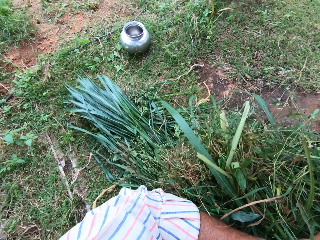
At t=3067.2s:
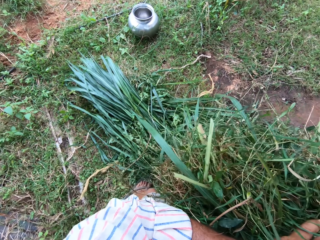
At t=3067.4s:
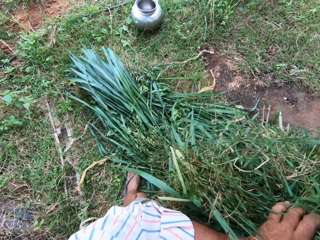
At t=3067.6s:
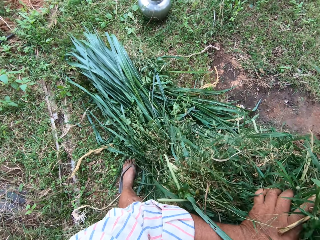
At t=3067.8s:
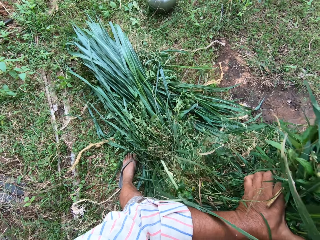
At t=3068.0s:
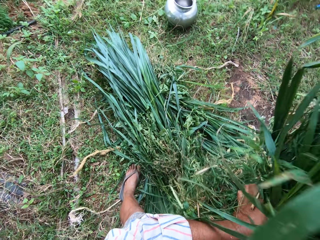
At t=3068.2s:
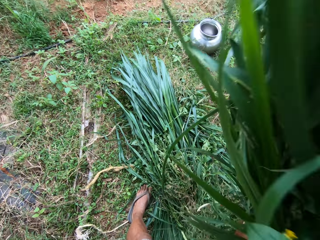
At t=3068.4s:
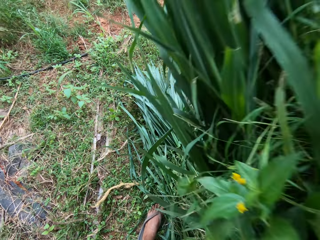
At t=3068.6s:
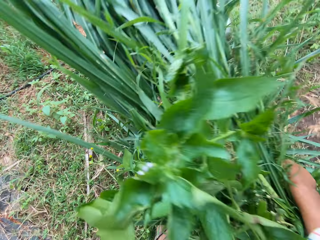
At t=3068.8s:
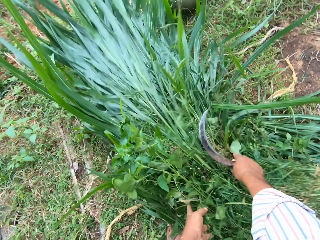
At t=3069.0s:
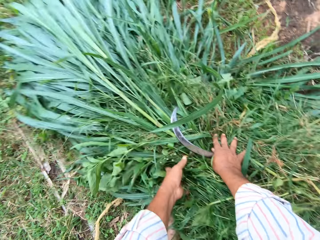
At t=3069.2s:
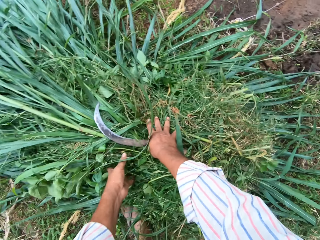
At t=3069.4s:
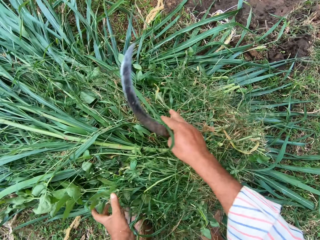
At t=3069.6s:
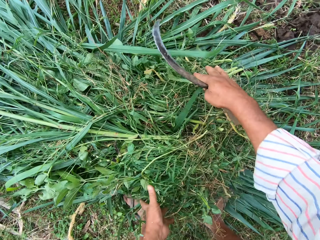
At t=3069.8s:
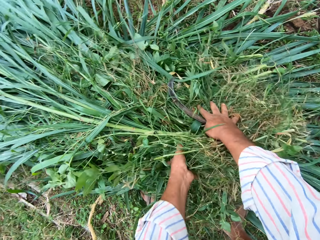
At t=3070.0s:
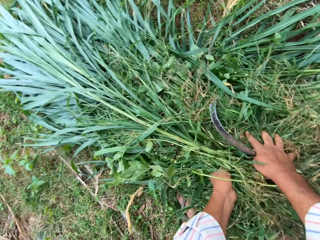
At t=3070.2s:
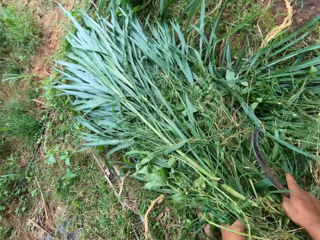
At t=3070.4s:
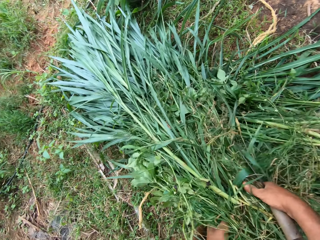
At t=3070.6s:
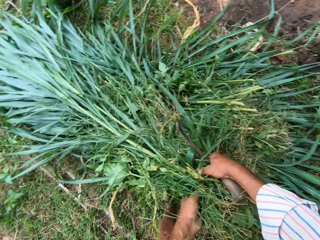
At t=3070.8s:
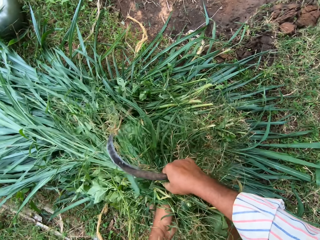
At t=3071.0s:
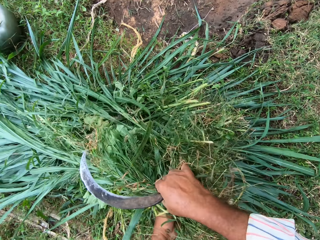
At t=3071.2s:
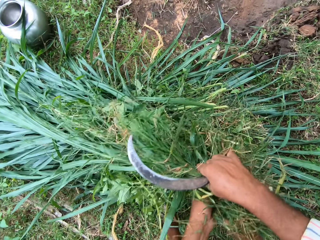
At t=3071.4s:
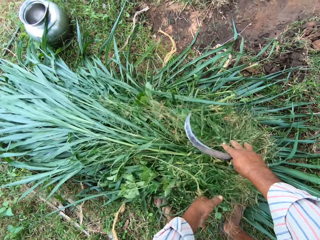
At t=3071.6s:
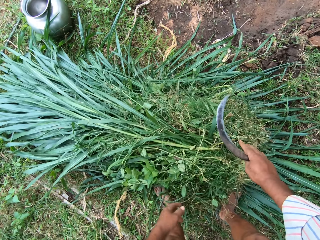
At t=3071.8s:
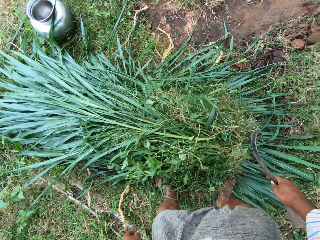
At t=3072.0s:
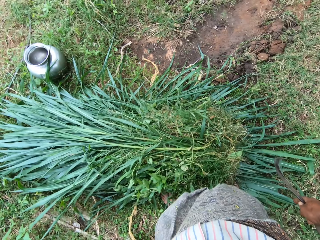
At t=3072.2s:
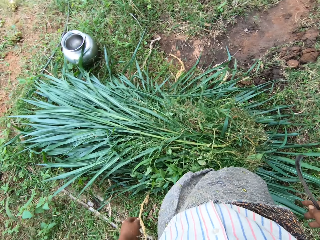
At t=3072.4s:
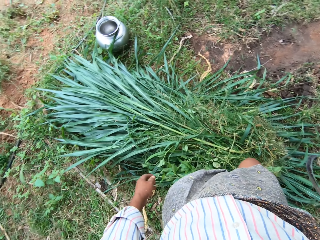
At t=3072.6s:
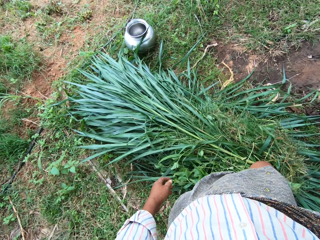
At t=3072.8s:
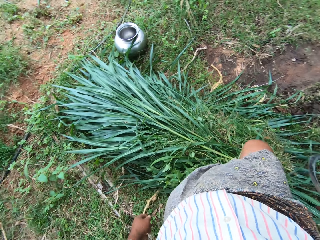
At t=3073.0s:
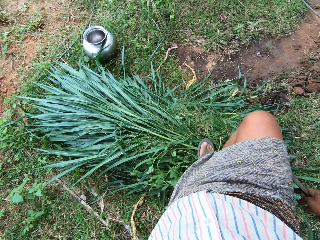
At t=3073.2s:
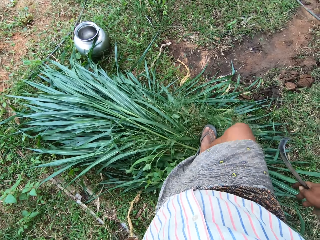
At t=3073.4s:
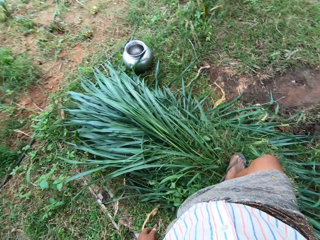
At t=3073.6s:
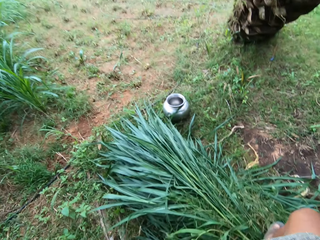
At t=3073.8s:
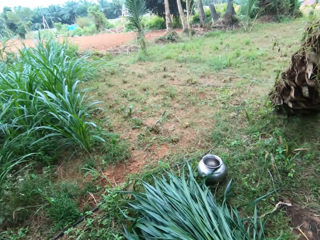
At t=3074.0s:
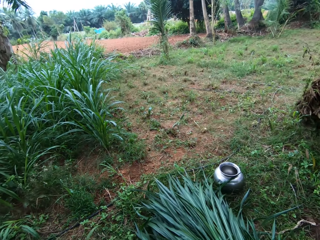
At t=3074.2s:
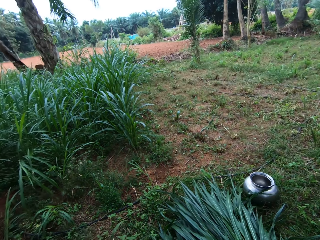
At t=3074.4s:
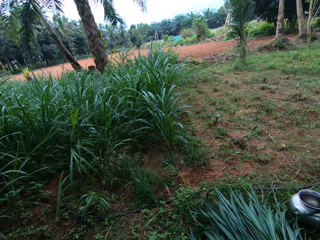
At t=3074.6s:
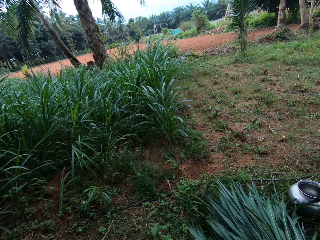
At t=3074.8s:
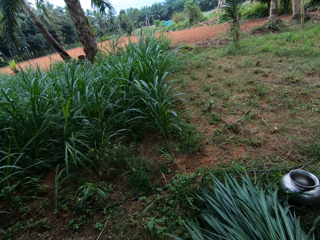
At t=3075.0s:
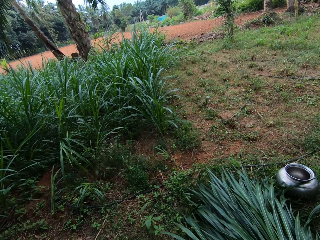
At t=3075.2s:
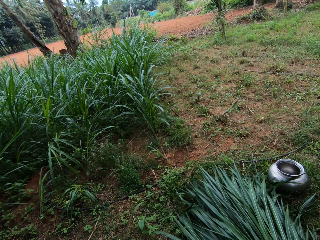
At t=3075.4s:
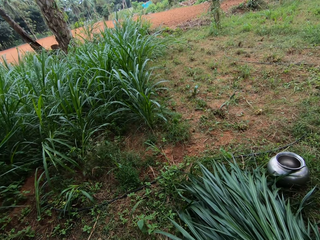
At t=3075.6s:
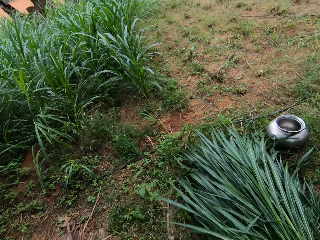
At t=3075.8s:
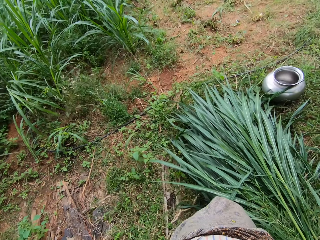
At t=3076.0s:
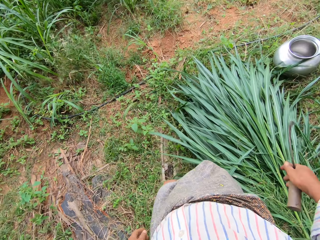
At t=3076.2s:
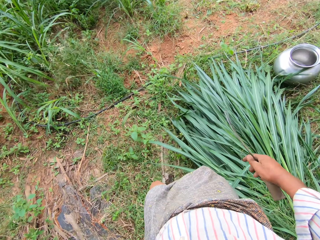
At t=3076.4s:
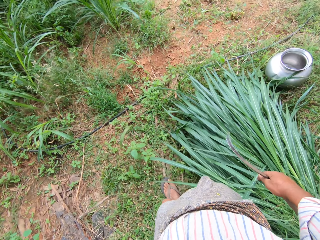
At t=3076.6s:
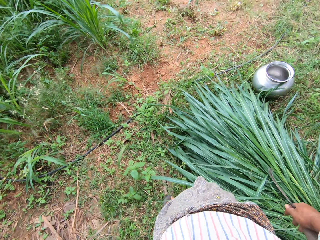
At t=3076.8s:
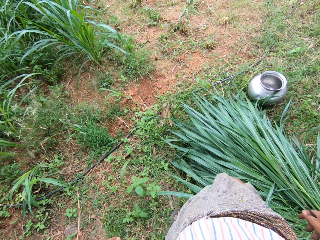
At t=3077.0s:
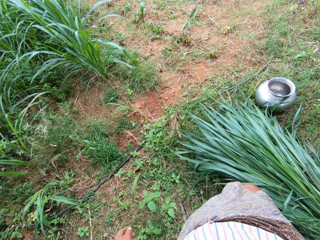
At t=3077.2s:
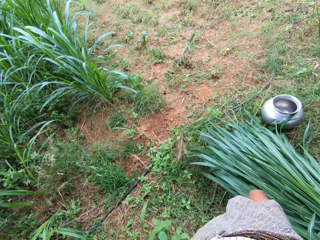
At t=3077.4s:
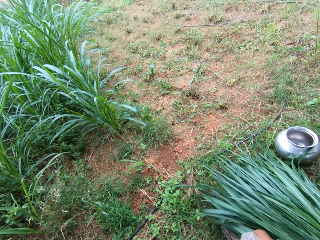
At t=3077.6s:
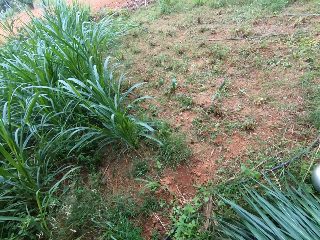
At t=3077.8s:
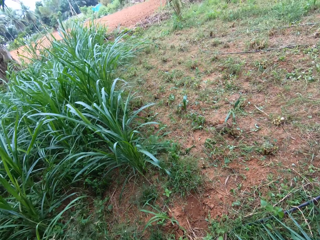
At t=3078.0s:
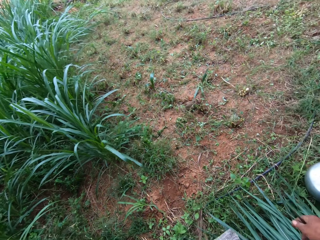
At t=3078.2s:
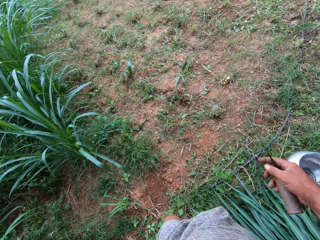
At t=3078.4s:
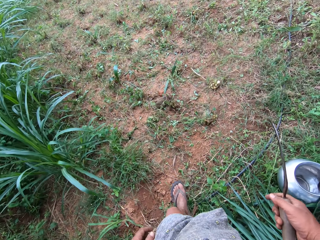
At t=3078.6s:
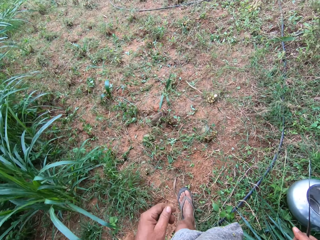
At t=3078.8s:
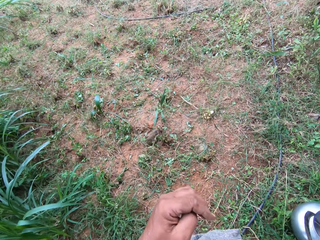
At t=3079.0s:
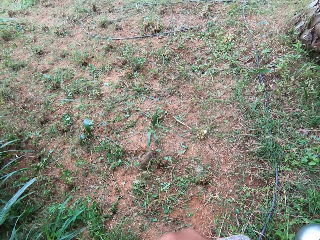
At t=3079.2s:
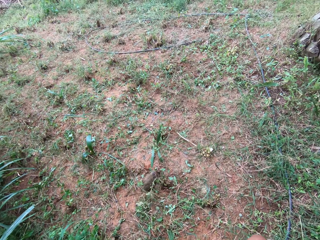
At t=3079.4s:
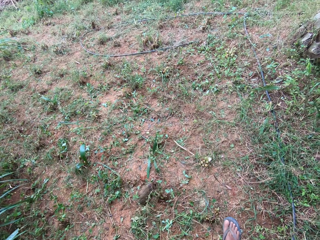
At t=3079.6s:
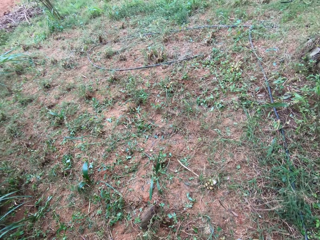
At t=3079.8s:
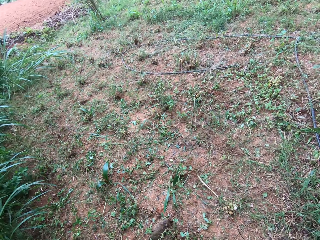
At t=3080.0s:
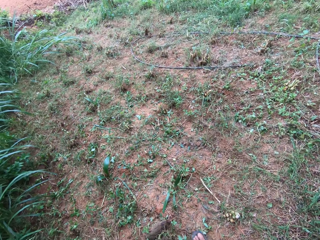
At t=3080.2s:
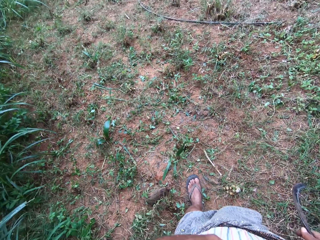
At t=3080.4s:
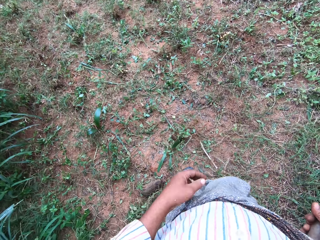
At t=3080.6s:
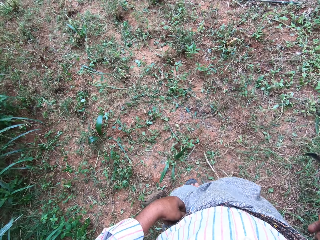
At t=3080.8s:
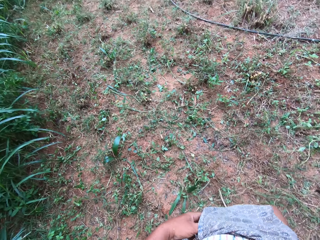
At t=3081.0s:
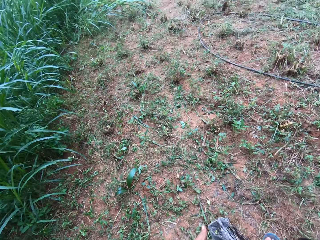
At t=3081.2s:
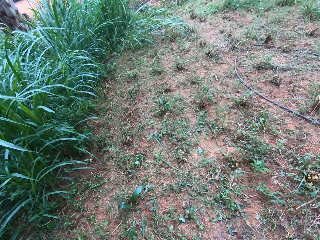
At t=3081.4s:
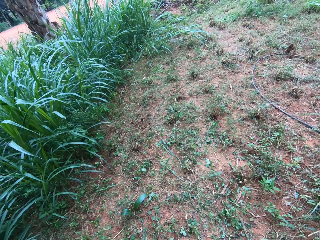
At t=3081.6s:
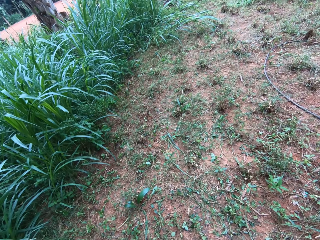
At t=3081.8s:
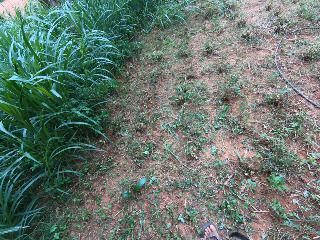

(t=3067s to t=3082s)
The camera wearer drops the grasses on the ground with other grasses. They step on the grasses on the ground. They look around the field. They kick the grasses together. They walk away from the grasses on the ground.

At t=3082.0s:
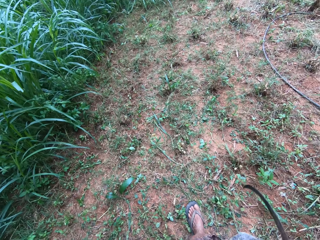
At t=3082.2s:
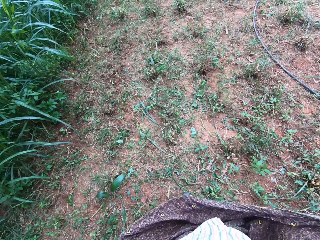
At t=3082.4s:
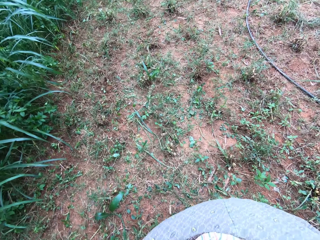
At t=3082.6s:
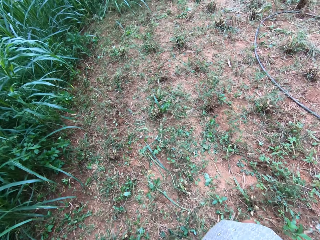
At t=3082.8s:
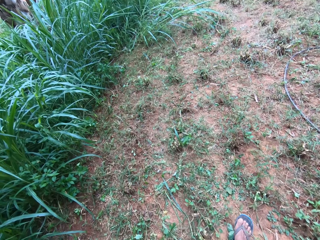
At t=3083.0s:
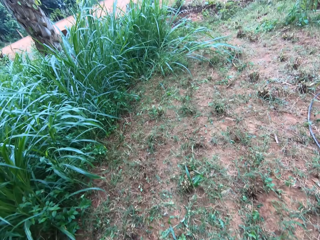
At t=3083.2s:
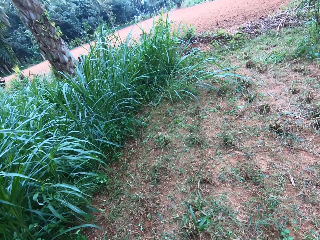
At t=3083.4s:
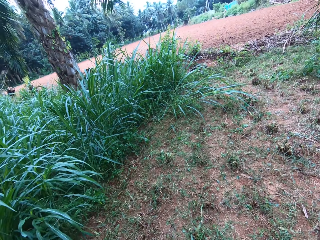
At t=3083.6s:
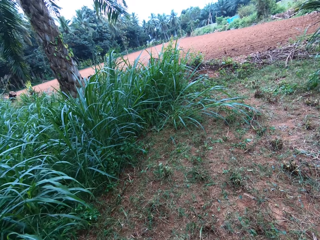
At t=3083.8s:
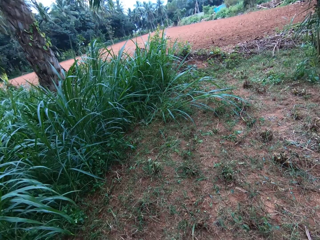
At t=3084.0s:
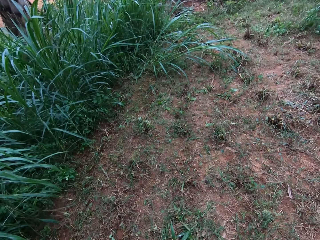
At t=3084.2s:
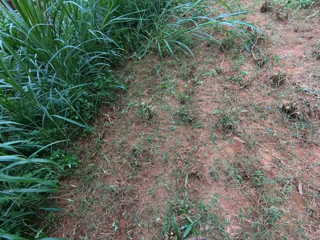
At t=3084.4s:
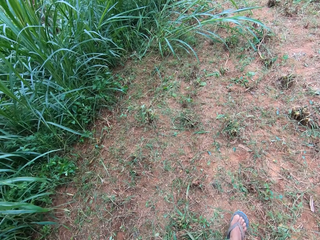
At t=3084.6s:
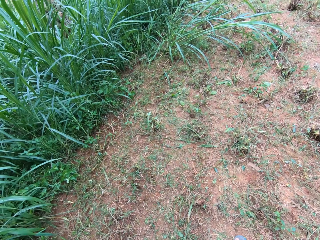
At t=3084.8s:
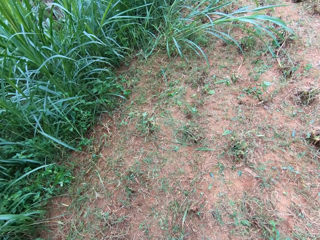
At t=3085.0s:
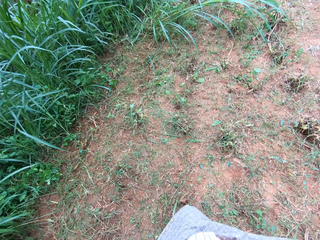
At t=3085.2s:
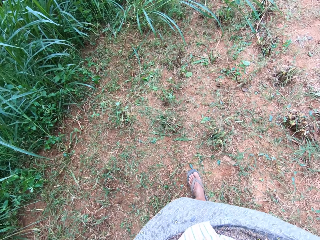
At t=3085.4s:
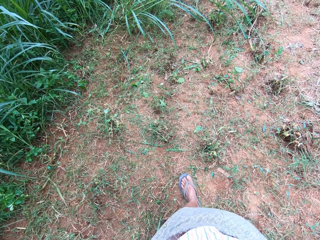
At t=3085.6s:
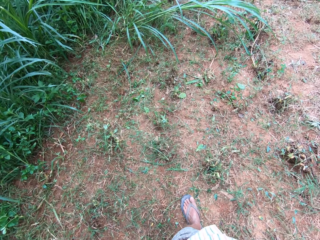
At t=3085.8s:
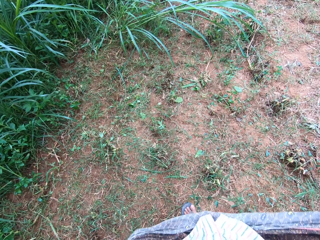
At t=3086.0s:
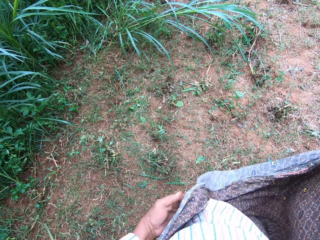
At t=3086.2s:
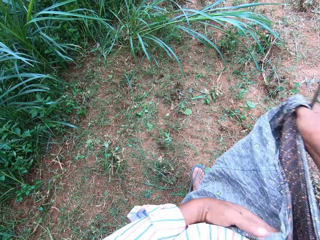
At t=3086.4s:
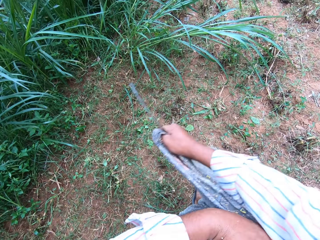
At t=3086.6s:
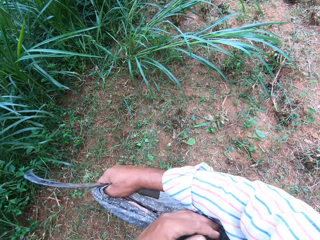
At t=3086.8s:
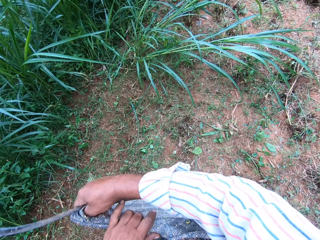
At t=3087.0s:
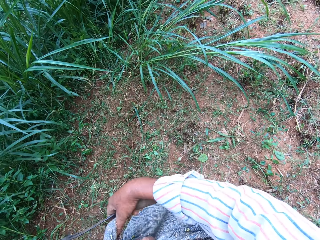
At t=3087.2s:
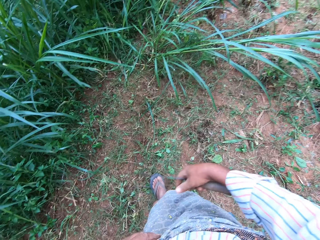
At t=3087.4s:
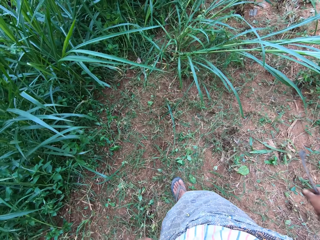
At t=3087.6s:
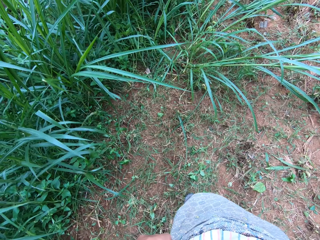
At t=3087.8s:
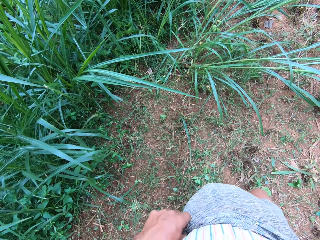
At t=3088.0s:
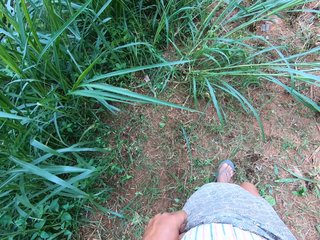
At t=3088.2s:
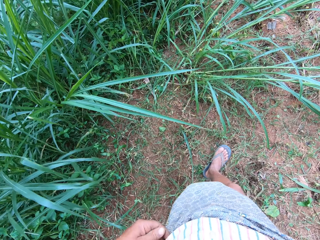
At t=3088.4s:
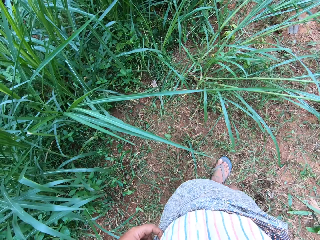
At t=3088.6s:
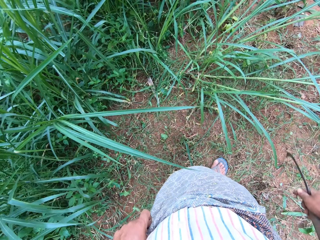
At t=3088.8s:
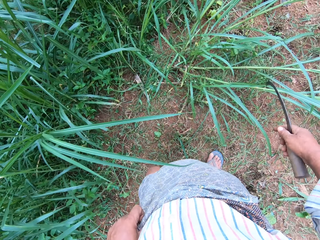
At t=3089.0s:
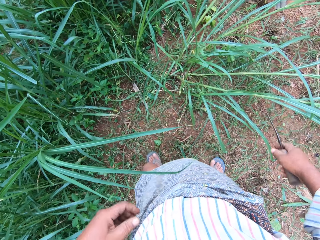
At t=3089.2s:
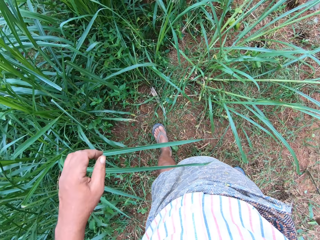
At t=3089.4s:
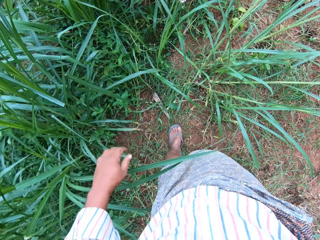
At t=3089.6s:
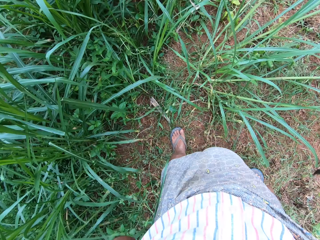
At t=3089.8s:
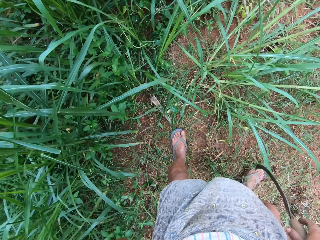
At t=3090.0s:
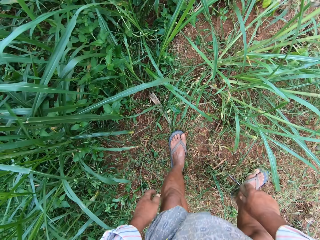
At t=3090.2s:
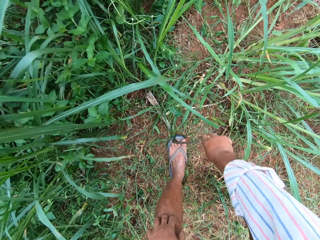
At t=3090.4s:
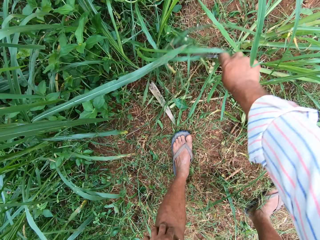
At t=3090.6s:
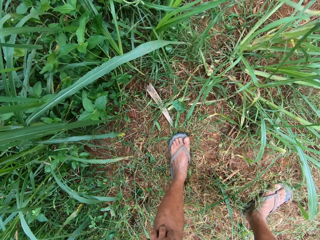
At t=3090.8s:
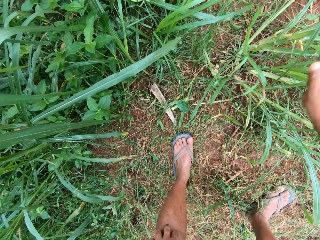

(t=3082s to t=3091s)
The camera wearer reties his wrapper on his waist.
